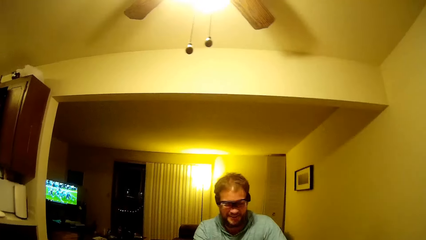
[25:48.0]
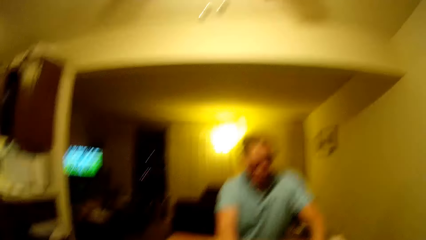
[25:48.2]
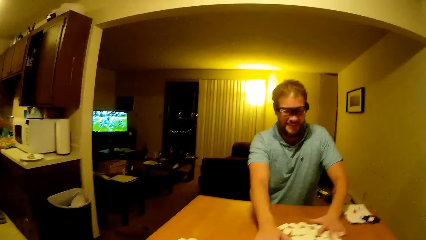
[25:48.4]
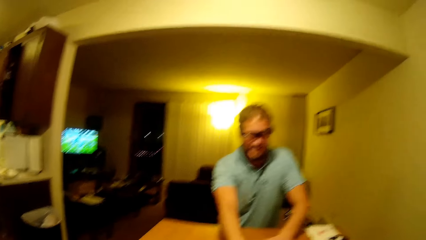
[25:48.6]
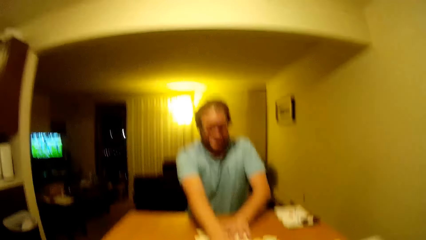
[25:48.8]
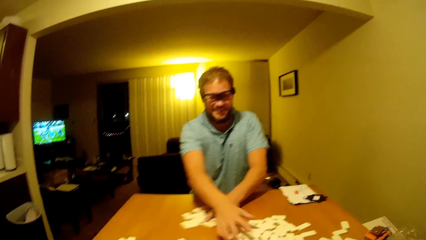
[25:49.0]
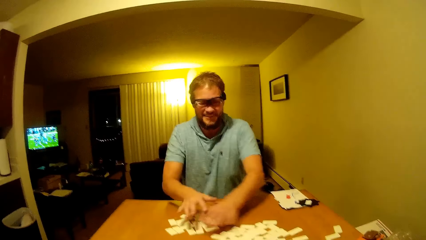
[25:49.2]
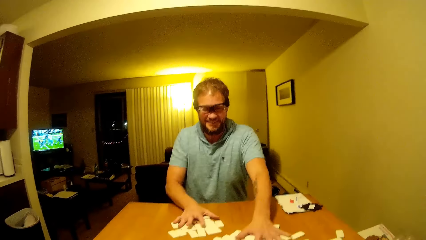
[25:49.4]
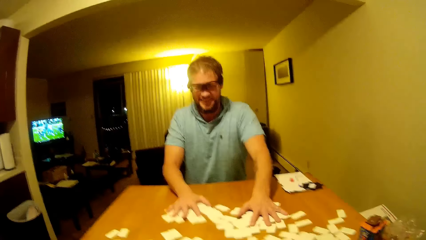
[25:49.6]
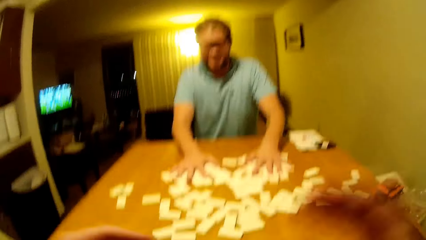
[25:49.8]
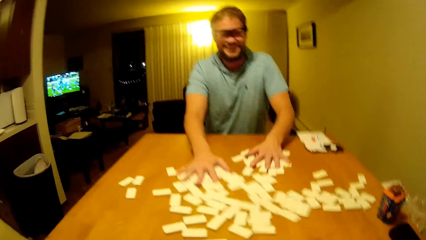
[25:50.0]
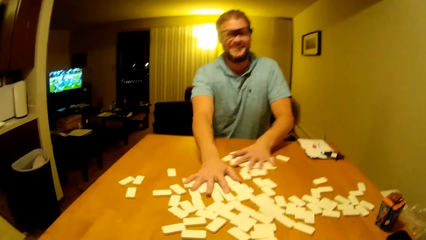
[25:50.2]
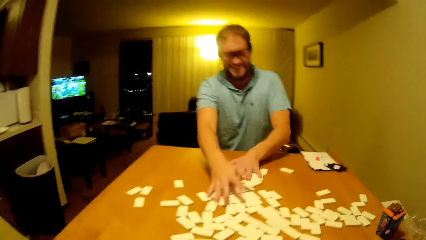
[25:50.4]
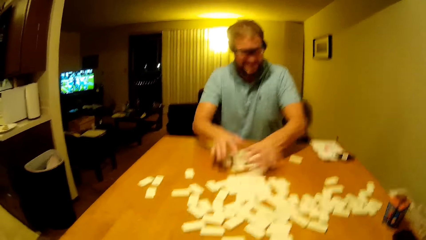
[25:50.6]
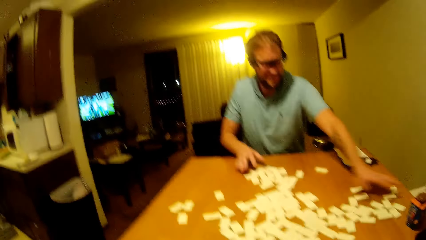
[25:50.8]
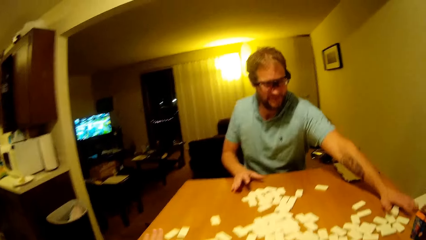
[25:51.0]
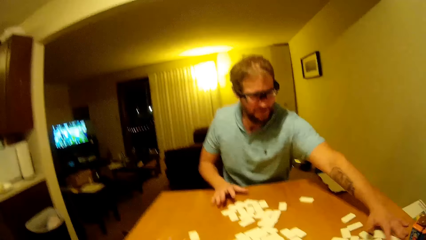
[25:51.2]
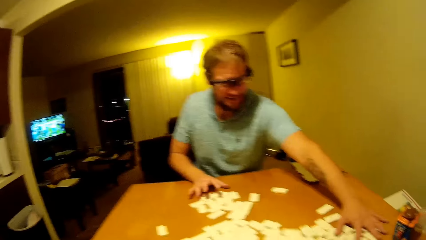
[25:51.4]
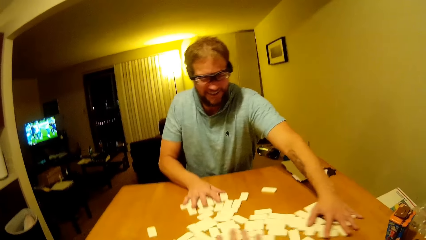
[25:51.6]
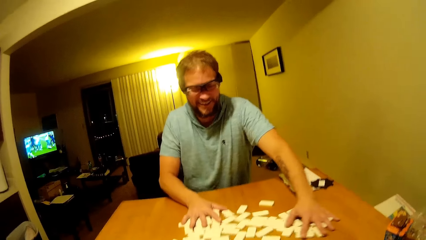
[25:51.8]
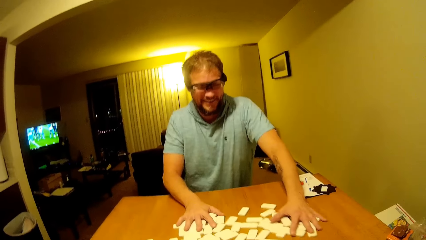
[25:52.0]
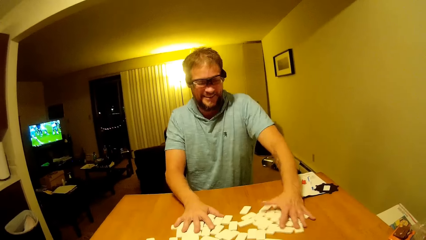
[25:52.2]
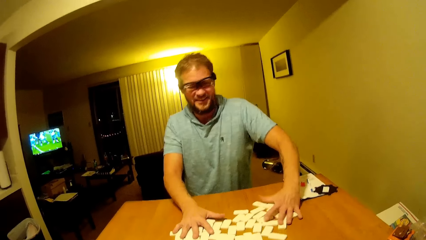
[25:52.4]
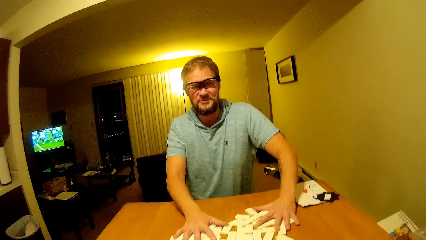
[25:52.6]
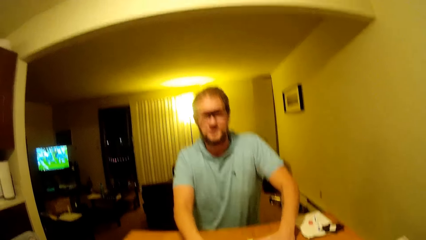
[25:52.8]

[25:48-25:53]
A man moves the dice around.

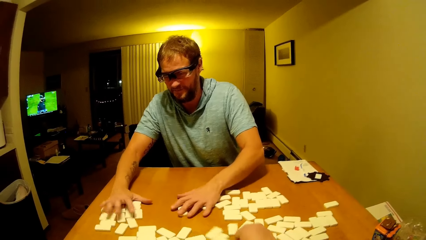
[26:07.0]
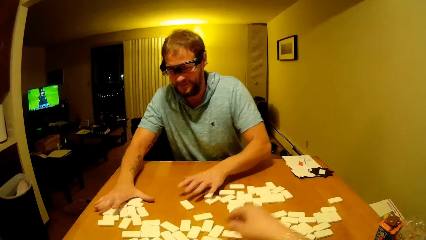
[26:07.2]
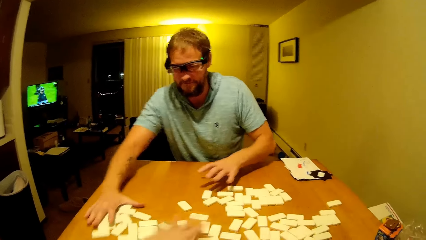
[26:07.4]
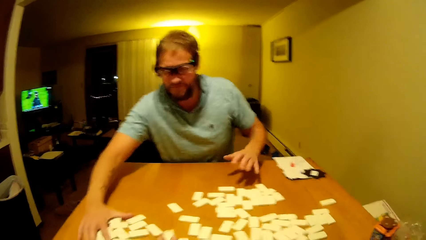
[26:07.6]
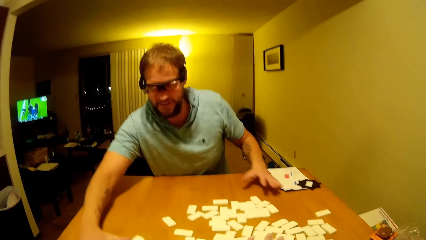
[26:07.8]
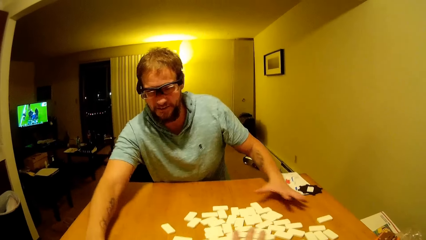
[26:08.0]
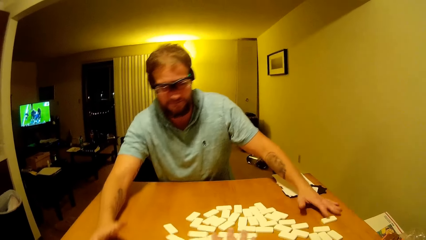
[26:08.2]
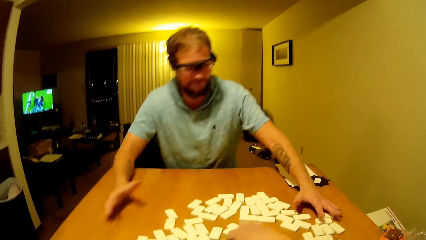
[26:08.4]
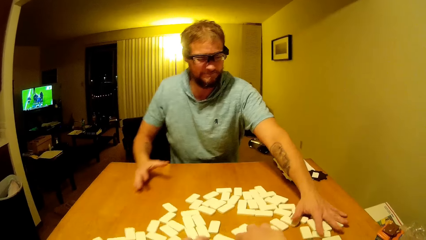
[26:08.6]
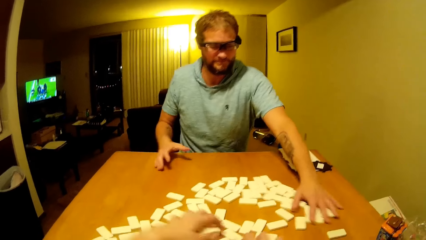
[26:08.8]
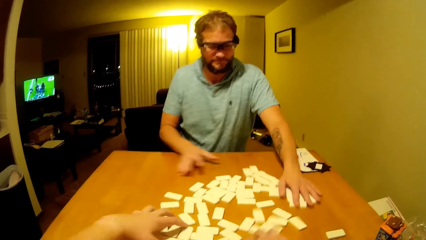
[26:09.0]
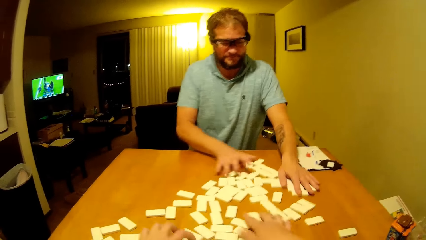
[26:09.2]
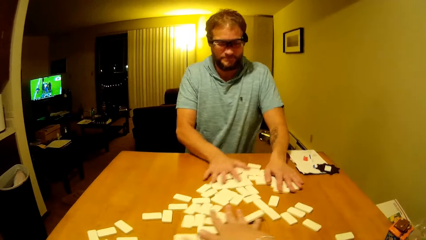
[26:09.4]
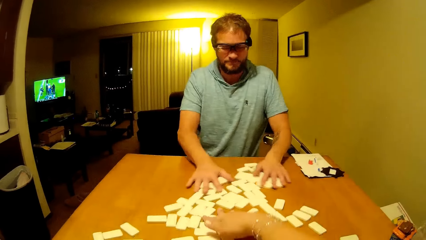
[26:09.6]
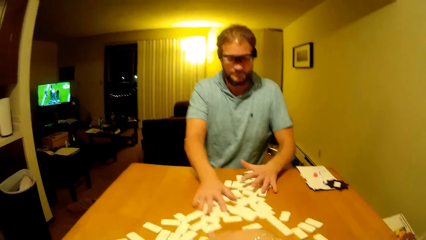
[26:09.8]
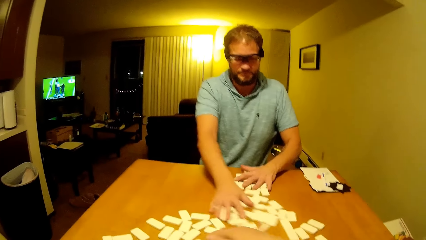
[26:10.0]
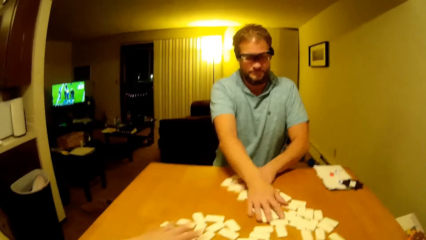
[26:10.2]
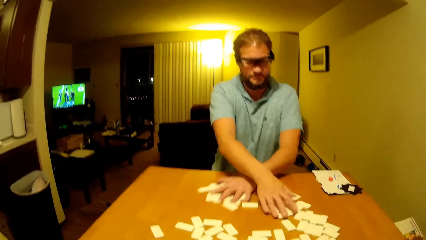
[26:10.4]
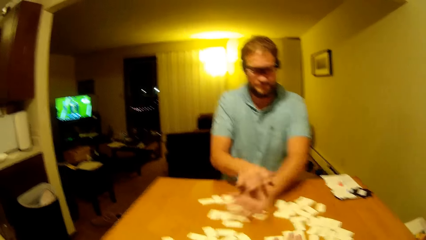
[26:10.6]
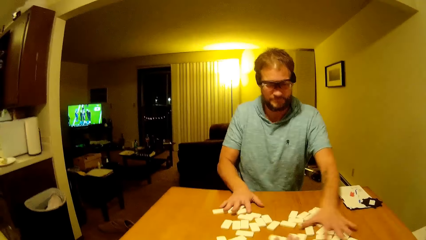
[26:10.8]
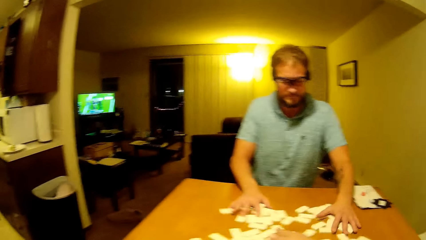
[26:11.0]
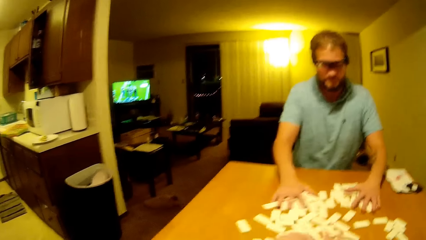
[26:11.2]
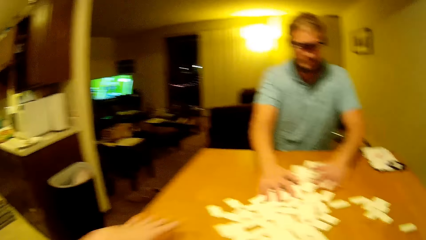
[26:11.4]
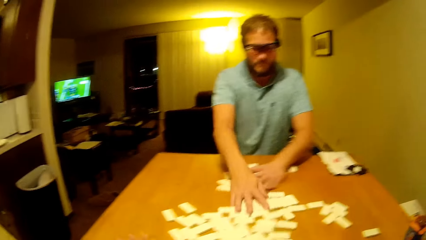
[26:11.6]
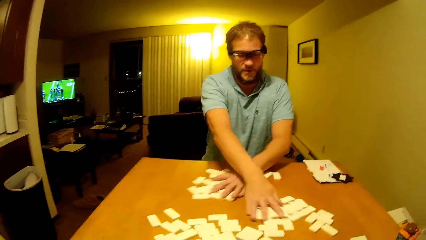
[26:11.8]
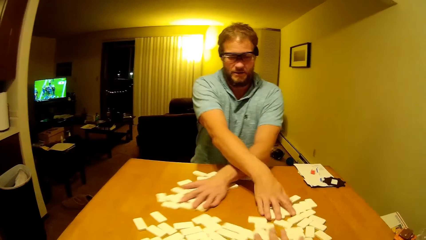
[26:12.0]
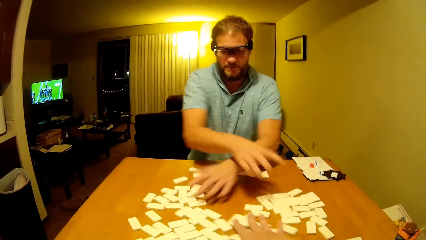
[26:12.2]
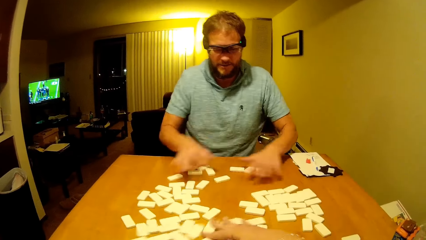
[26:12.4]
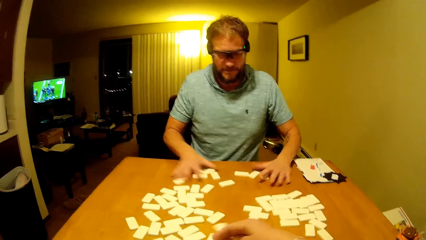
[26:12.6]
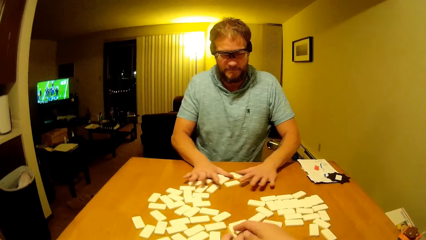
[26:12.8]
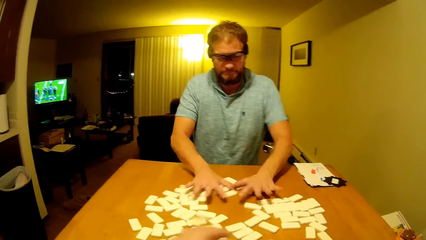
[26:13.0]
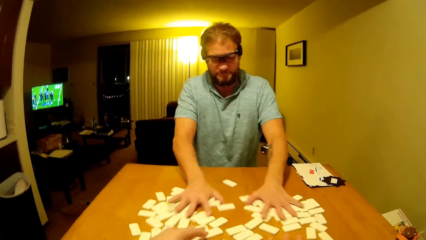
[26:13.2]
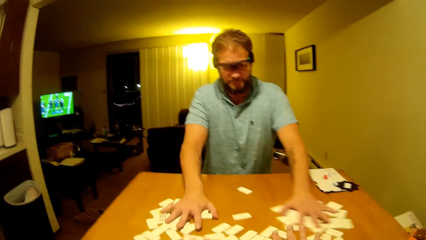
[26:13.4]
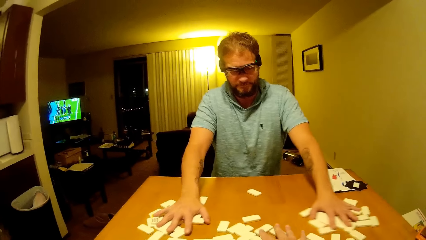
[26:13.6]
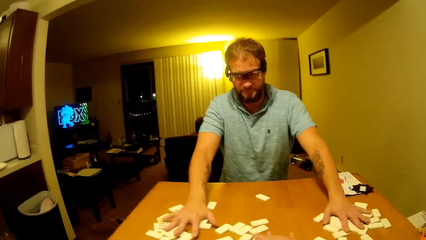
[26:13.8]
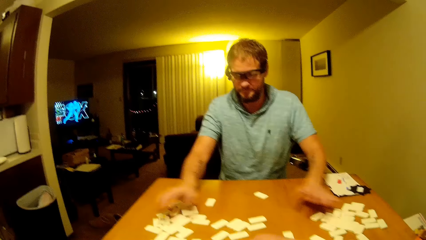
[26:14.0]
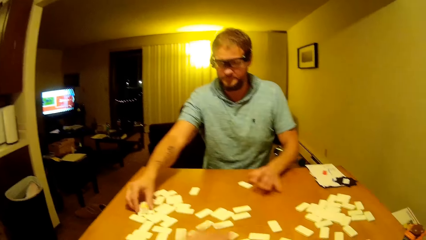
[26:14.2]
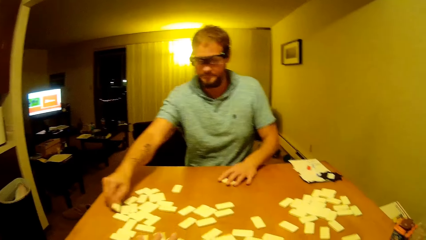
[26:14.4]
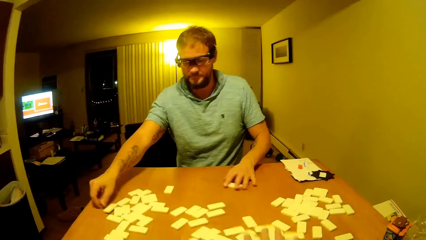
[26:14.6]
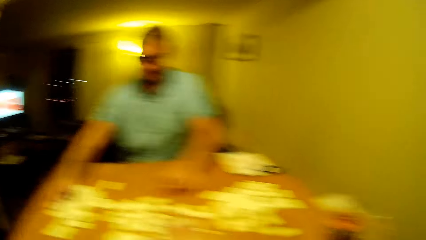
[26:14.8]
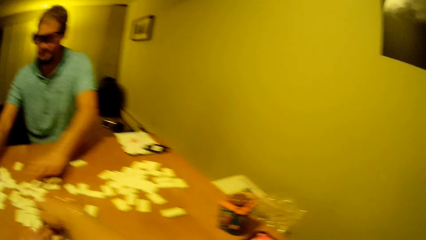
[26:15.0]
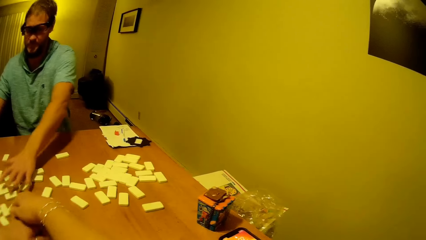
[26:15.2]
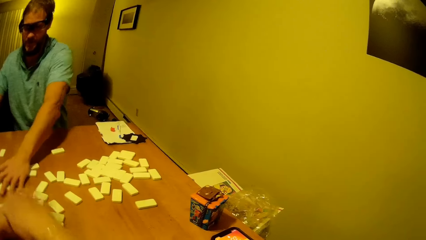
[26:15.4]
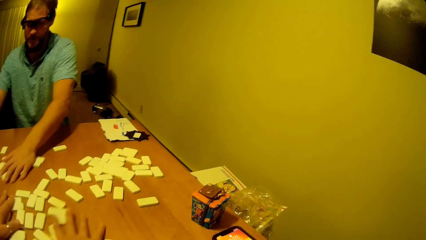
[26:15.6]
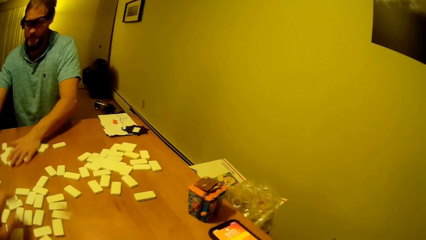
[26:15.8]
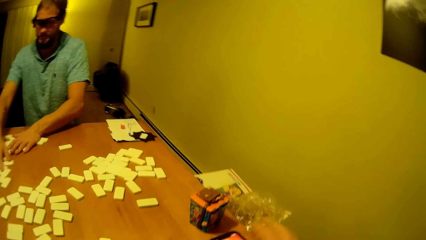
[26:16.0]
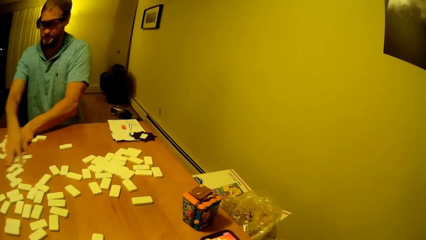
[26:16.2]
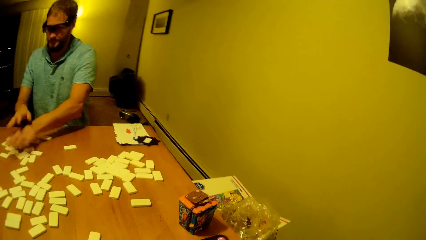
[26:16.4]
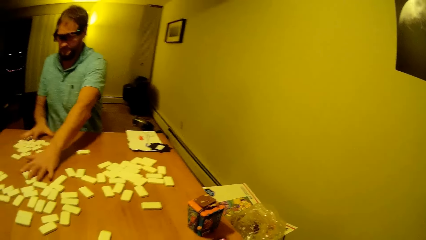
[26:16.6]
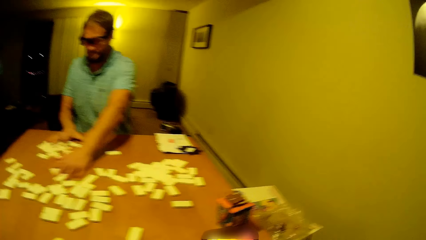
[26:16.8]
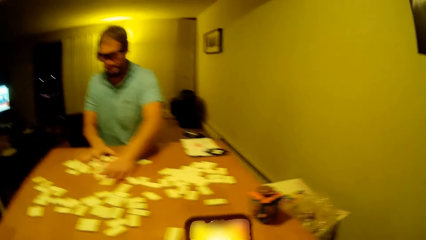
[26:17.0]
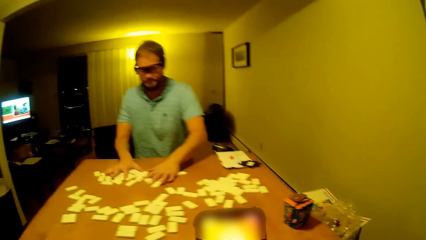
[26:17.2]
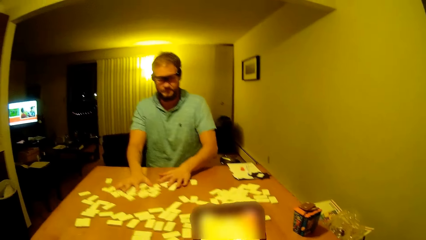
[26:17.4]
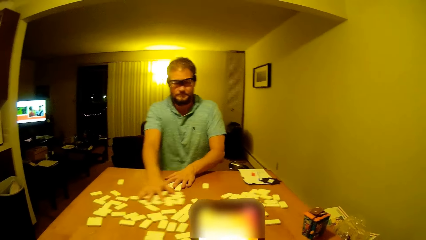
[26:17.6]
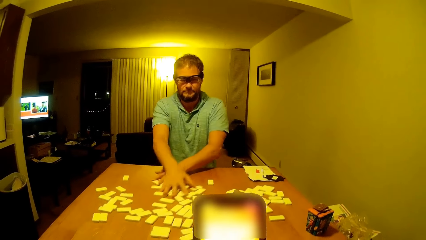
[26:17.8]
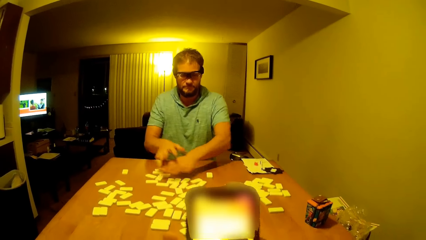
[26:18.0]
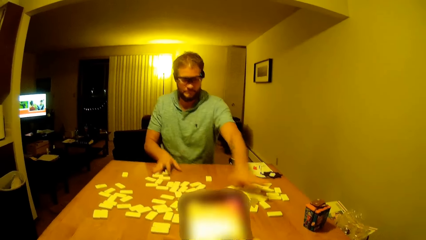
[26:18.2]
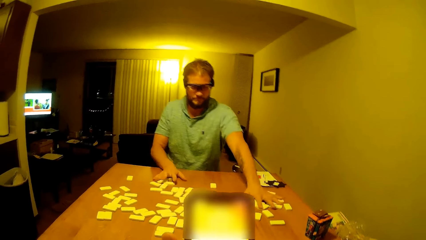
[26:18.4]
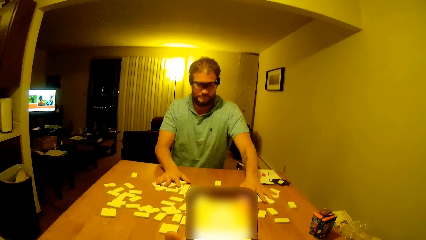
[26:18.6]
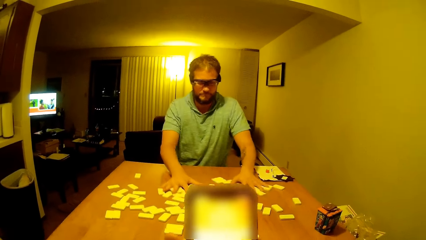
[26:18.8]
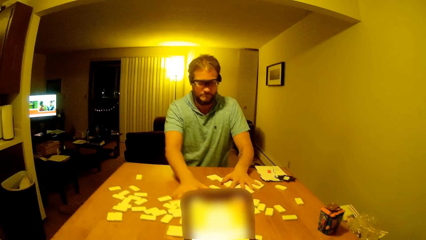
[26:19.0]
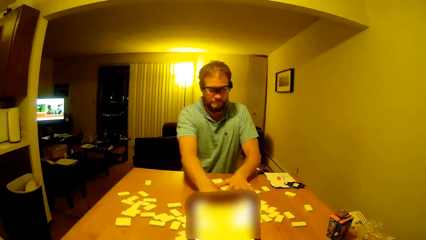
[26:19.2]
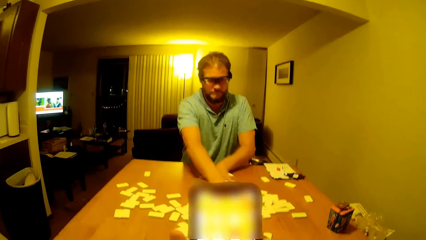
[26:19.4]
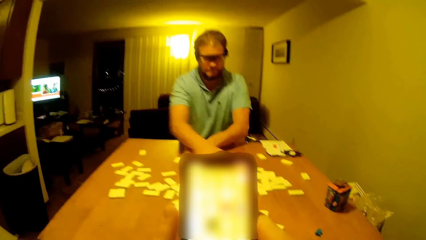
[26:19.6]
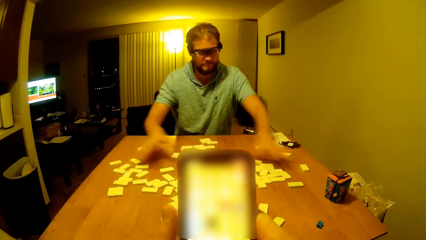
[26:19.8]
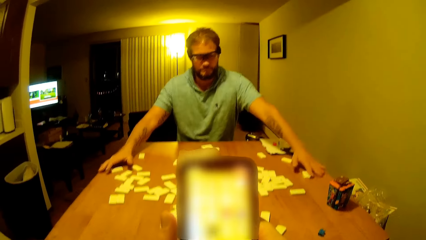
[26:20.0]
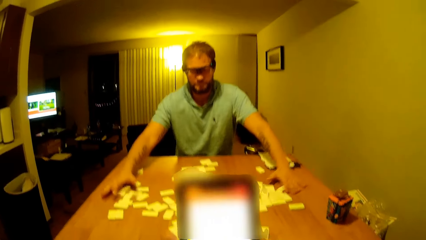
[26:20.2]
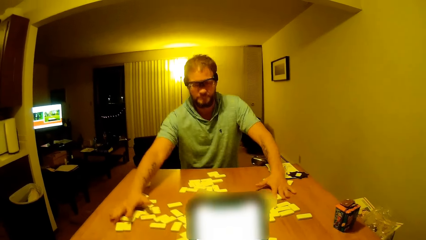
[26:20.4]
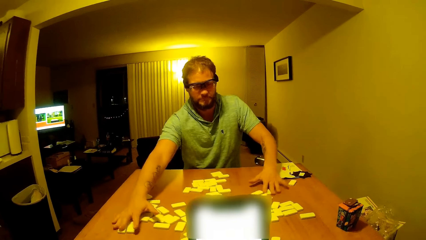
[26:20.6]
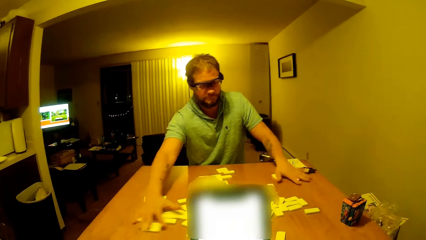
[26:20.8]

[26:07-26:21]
The camera wearer moves the dice around. She moves the pai gow tiles on the table. She picks her phone up. She looks through the phone. A man shuffles the pai gow tiles on the table. The camera wearer touches her phone.
